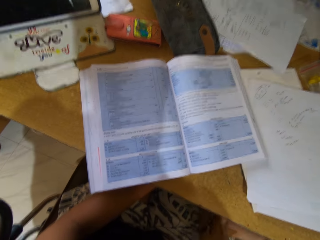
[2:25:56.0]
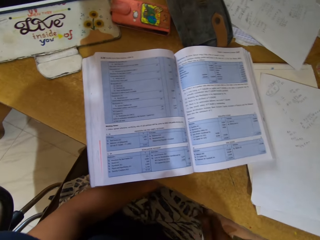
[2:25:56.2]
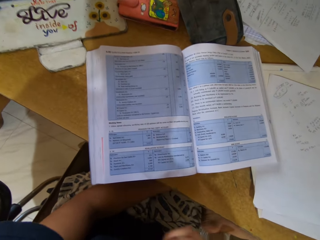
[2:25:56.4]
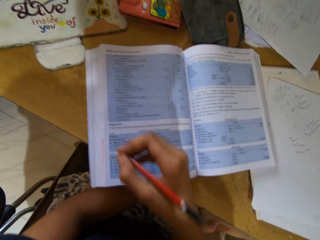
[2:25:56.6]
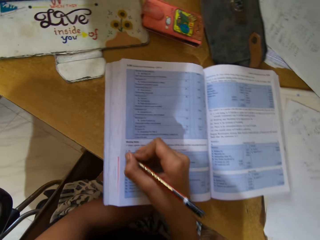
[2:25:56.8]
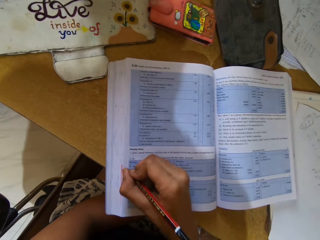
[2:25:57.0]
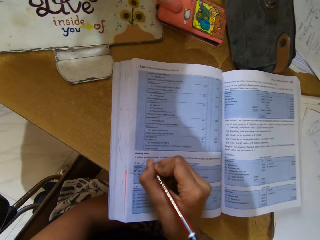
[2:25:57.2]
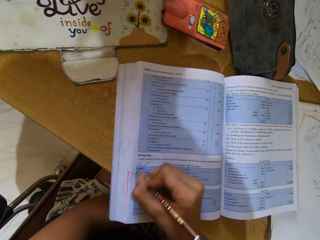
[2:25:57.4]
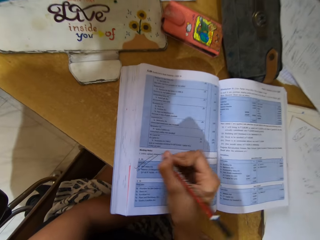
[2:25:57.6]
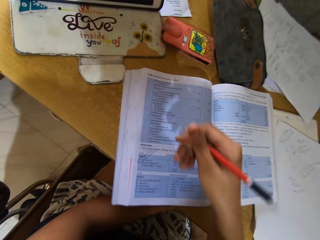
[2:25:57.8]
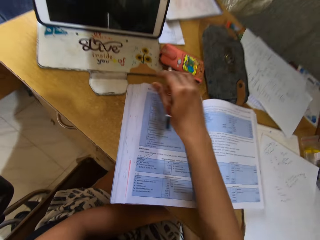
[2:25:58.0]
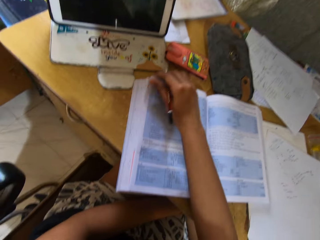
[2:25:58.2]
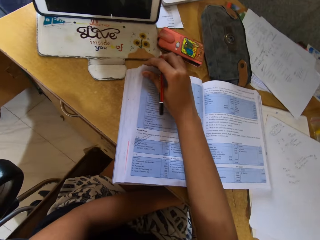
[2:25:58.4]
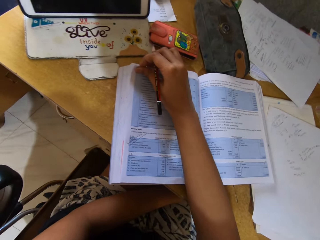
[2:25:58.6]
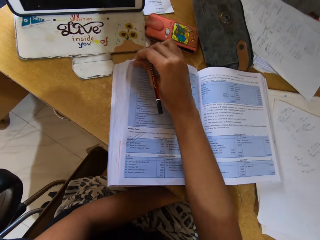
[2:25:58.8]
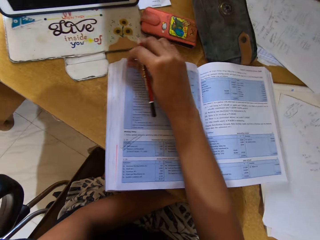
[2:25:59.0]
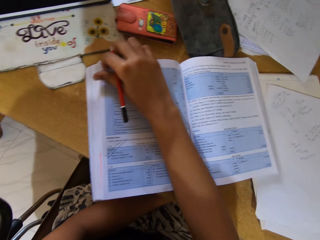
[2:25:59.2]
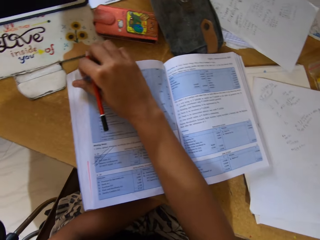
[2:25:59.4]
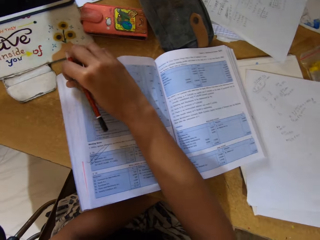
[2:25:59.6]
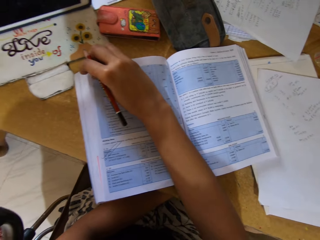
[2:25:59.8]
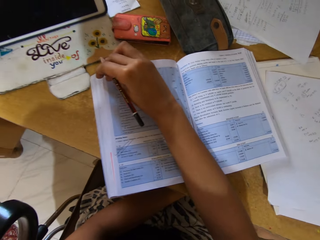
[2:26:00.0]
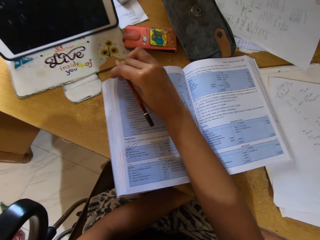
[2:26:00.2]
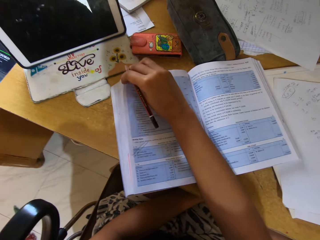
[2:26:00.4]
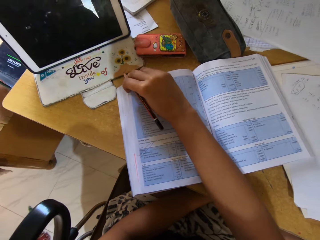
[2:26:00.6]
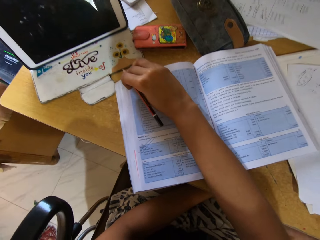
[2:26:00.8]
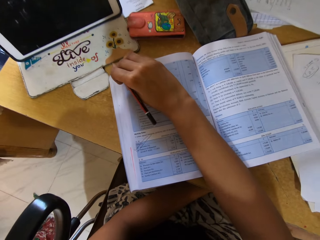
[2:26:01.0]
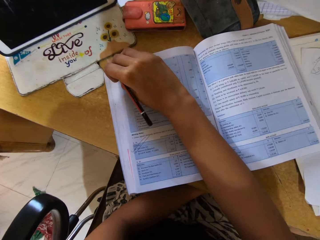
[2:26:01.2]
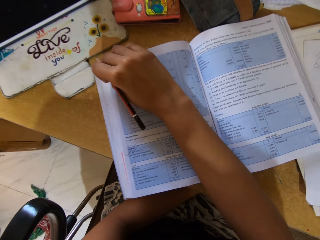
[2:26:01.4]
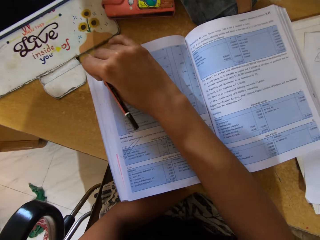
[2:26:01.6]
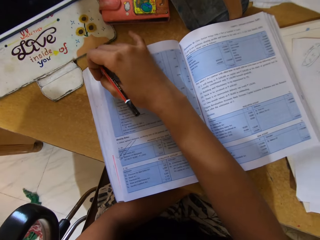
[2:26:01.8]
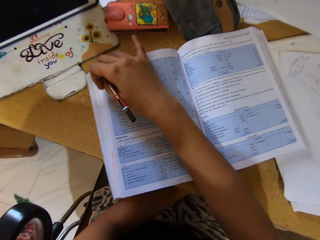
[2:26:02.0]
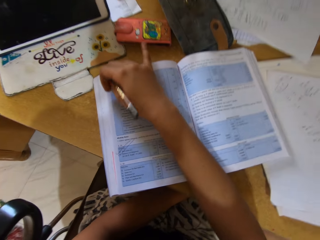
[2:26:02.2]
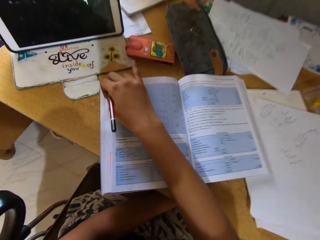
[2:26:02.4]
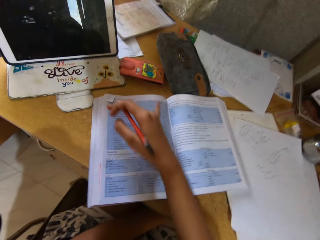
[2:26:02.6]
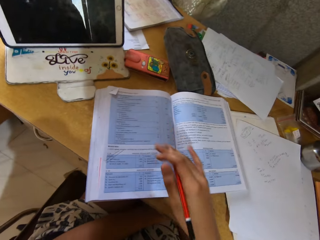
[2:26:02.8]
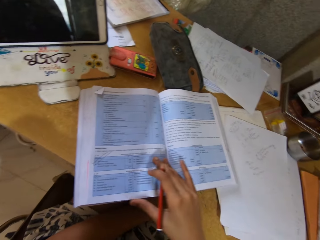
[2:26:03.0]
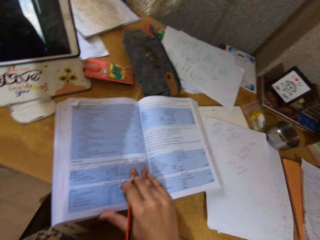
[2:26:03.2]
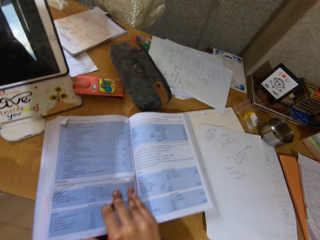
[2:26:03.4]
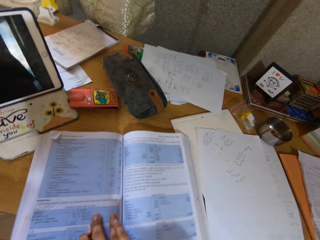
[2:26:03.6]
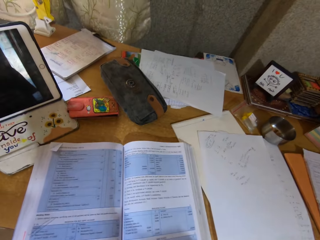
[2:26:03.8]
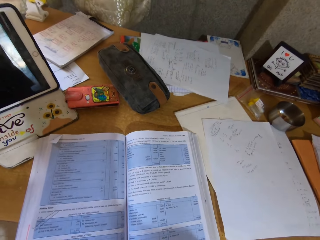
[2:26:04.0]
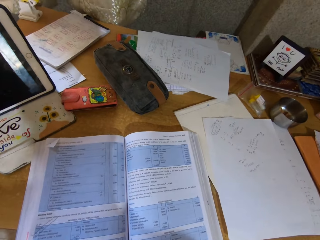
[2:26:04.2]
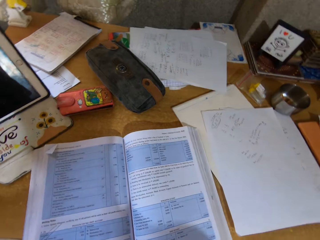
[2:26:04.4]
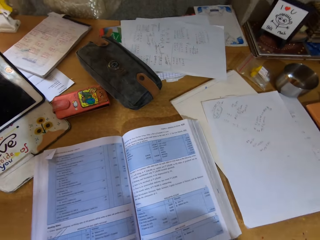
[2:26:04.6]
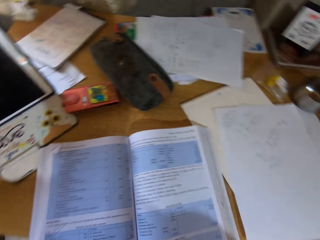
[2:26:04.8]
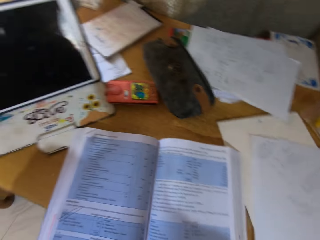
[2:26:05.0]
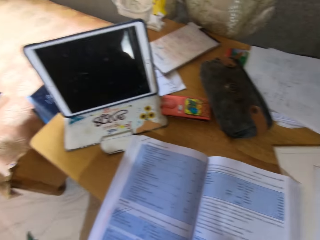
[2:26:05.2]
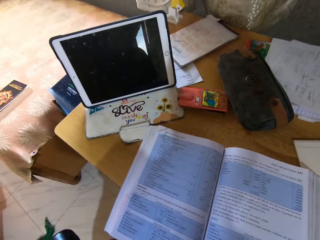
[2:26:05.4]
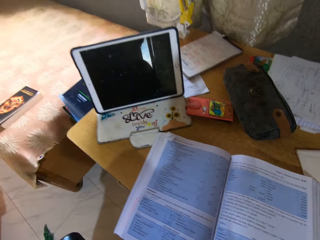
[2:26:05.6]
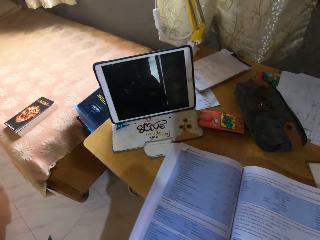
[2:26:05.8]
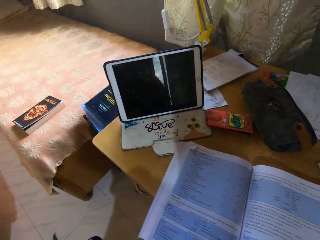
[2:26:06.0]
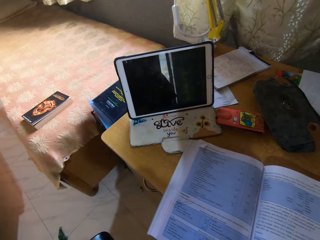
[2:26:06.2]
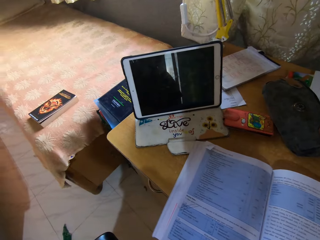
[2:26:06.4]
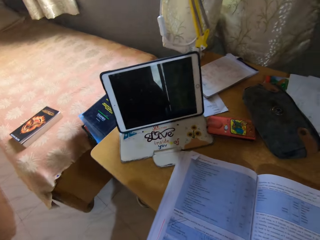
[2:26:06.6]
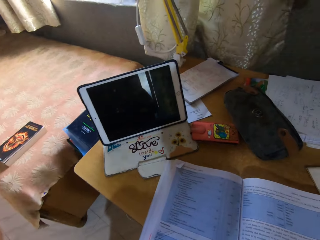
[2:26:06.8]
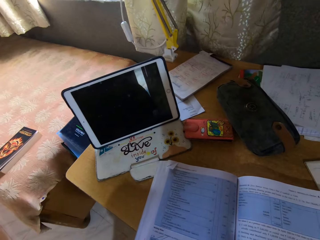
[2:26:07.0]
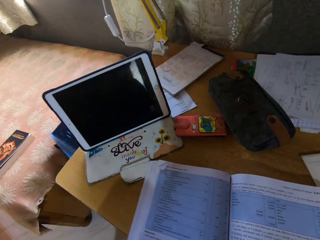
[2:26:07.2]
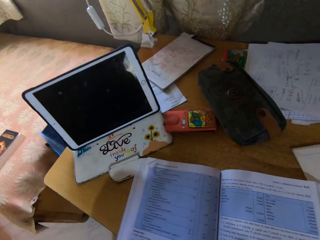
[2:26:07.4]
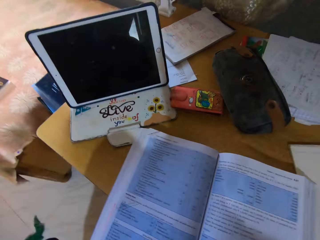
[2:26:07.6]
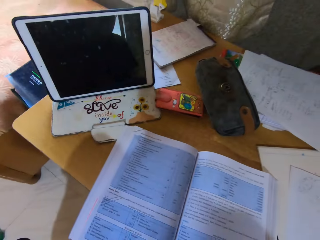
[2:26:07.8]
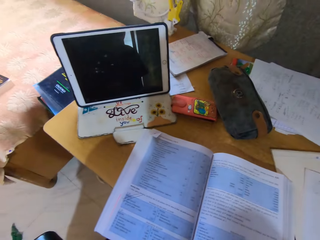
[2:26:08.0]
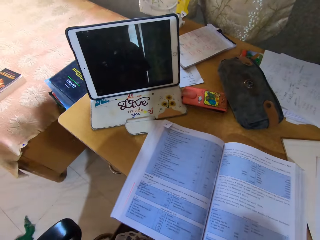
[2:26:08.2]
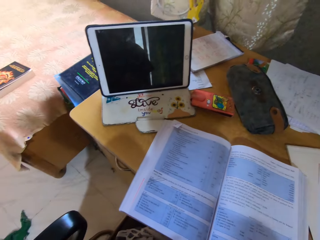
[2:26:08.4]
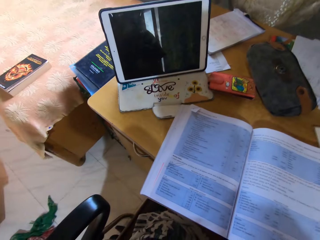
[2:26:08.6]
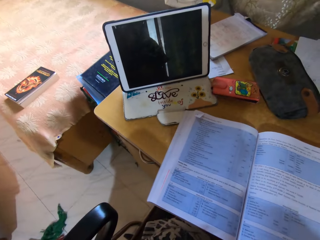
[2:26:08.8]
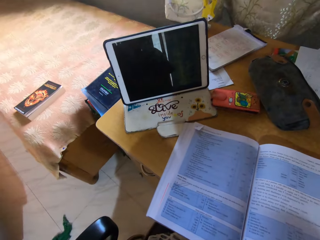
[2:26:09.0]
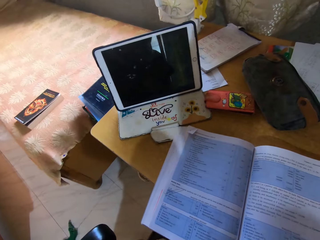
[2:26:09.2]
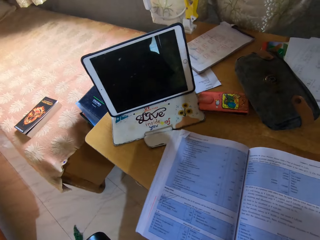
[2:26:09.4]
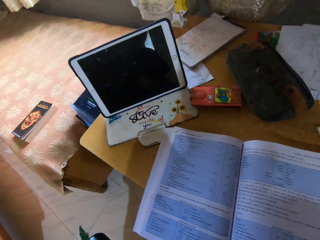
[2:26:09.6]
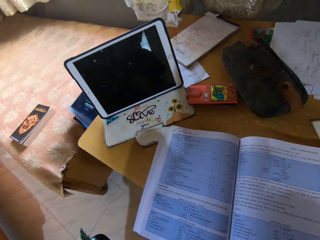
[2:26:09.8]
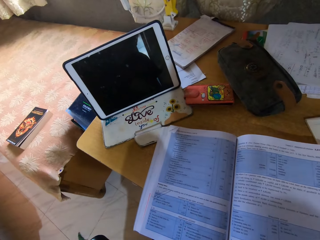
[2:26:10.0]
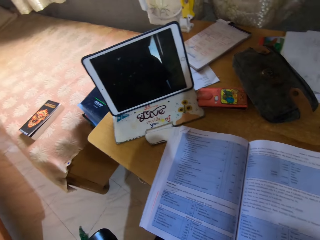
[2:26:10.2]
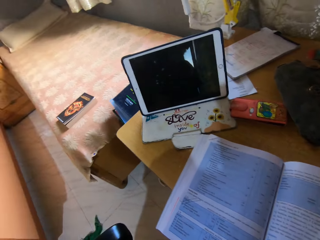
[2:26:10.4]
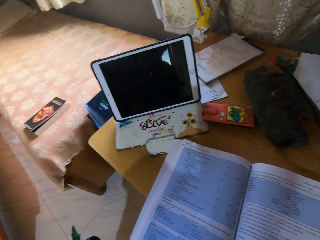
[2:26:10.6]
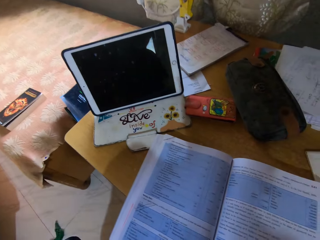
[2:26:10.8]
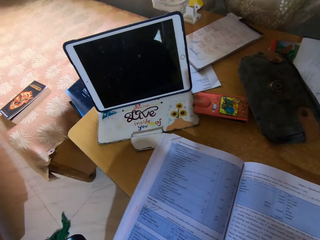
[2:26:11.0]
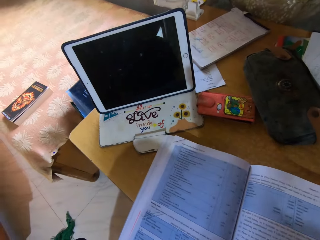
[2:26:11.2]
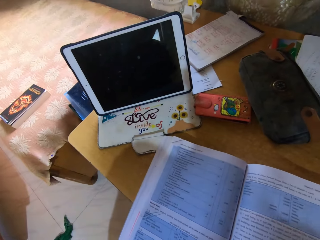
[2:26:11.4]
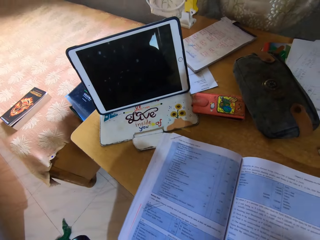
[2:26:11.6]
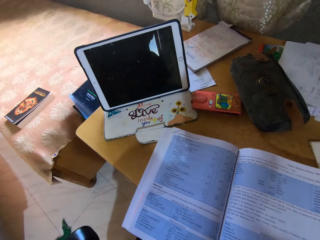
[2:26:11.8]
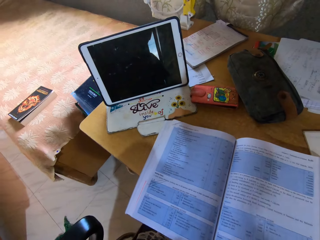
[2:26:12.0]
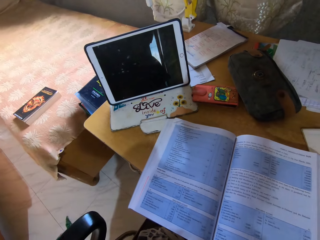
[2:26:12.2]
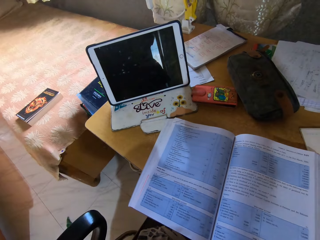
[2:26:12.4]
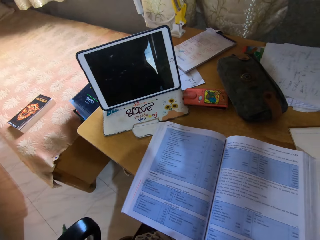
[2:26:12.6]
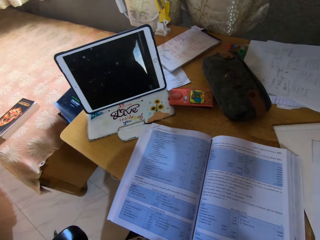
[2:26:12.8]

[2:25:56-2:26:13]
The camera wearer writes on the book. They touch the book. They look at the book.

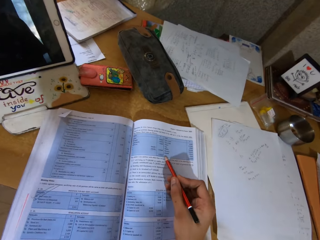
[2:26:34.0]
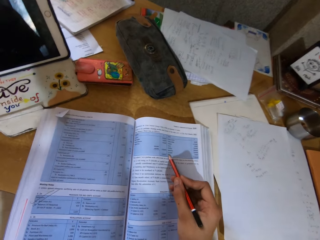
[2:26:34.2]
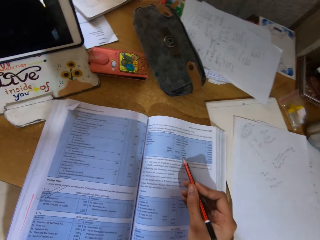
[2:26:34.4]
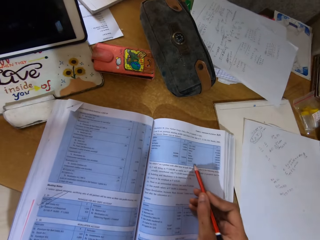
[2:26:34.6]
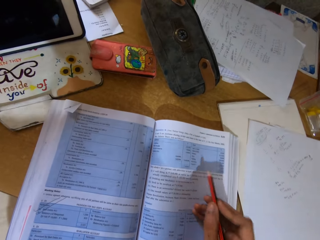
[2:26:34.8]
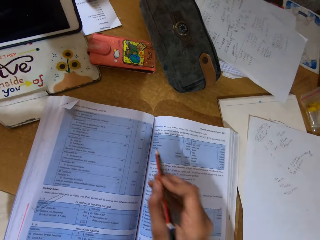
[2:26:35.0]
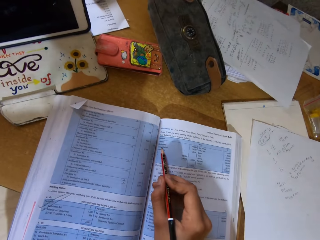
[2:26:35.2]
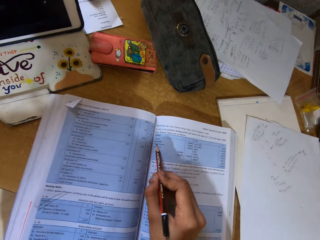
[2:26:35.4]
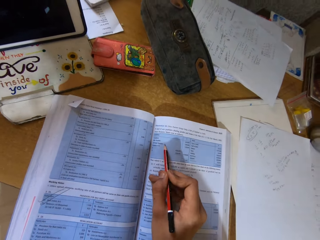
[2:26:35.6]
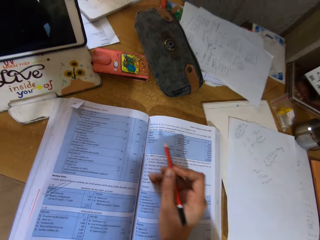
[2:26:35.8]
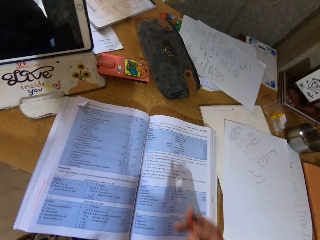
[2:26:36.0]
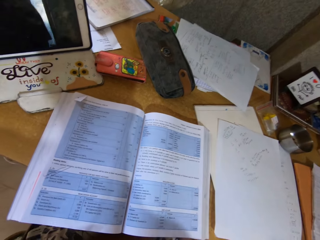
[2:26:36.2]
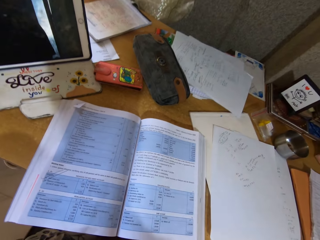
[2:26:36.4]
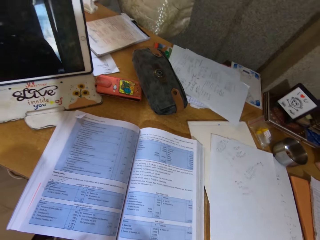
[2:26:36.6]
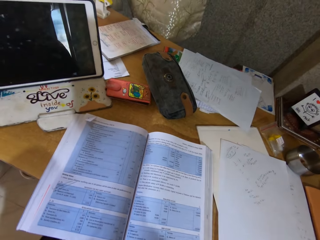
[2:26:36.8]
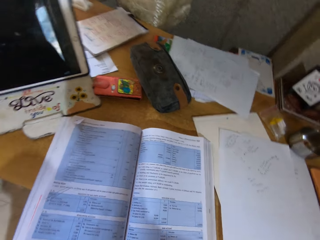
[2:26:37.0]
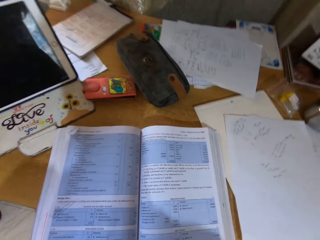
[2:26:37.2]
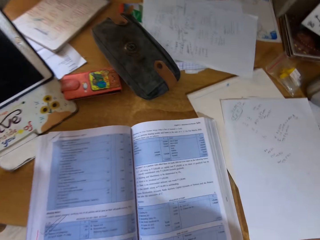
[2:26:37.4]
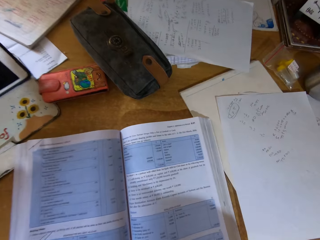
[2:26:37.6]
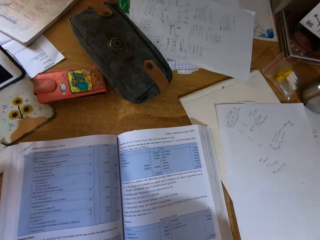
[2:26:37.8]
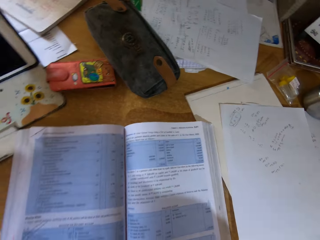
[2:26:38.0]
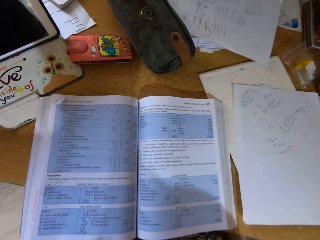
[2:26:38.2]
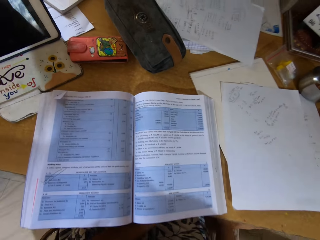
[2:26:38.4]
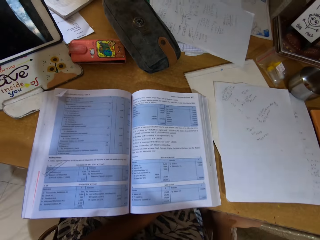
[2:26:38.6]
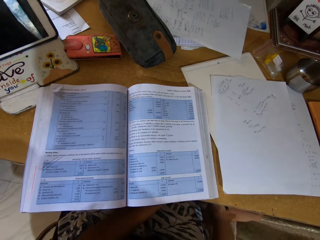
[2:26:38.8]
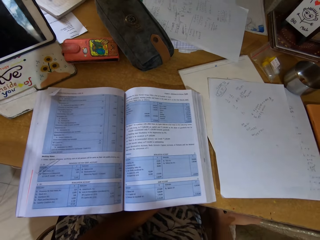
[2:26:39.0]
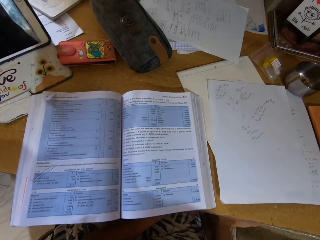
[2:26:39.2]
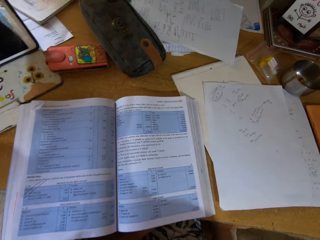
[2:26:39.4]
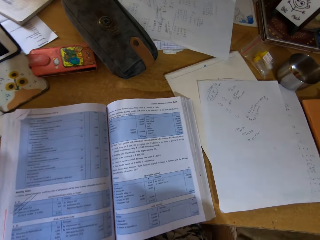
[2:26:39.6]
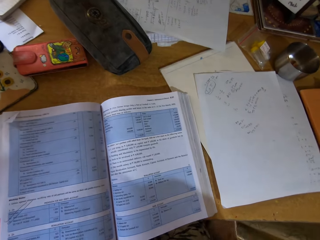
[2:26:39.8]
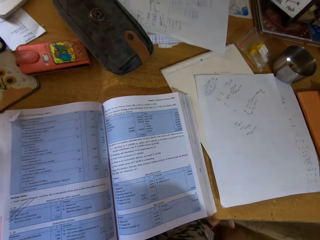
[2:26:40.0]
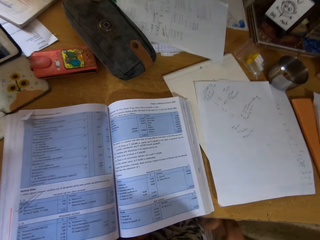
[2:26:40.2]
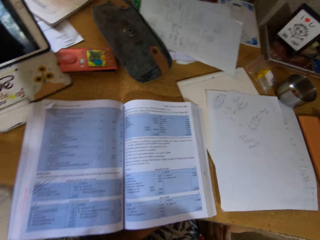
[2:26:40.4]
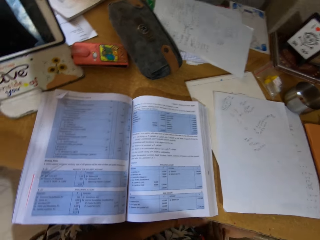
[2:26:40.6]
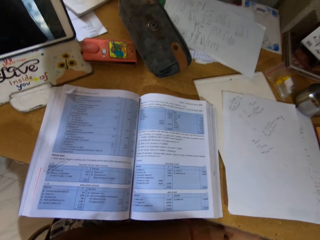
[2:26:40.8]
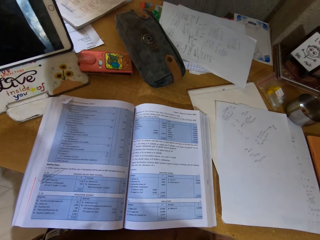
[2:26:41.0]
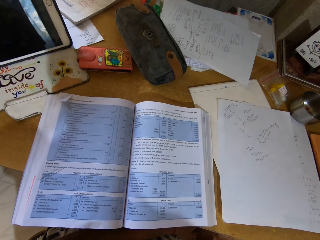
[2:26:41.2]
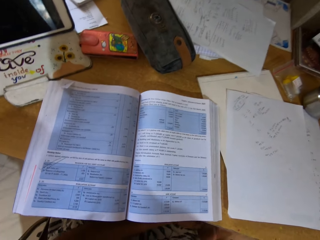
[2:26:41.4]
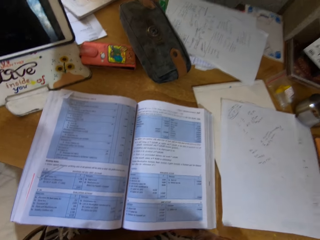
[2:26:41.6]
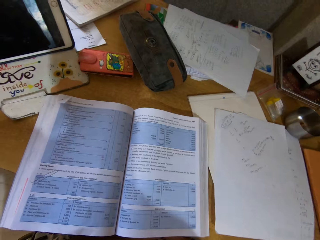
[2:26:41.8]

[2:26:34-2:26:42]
The camera wearer reads the book.
